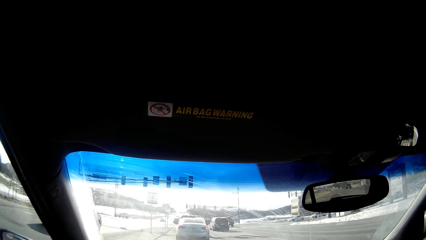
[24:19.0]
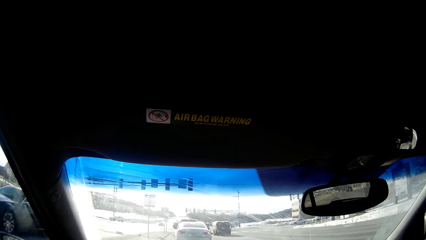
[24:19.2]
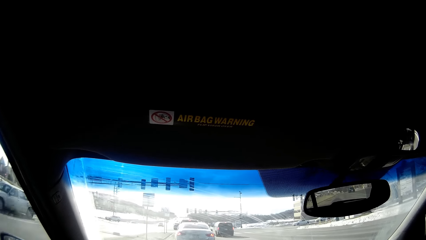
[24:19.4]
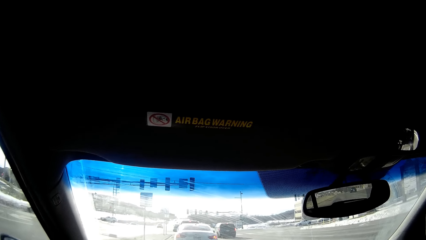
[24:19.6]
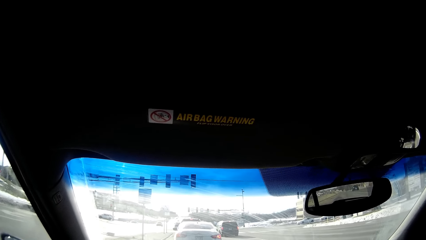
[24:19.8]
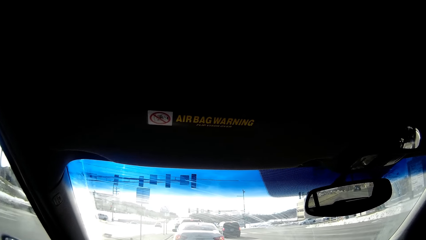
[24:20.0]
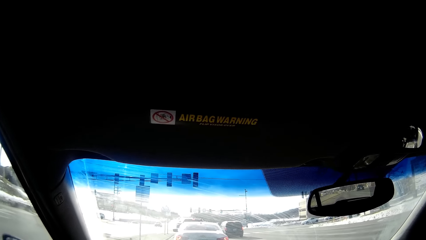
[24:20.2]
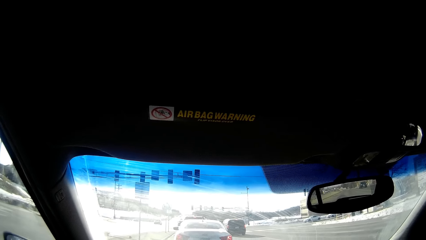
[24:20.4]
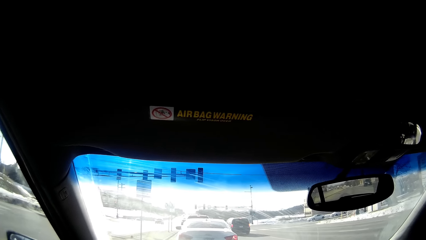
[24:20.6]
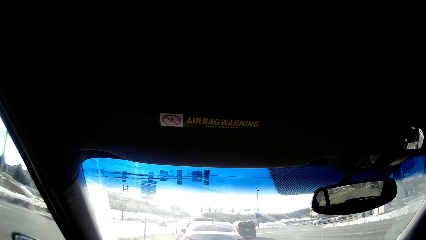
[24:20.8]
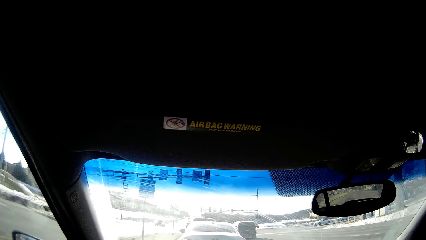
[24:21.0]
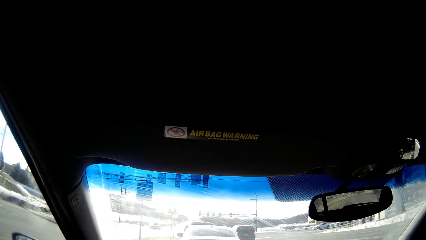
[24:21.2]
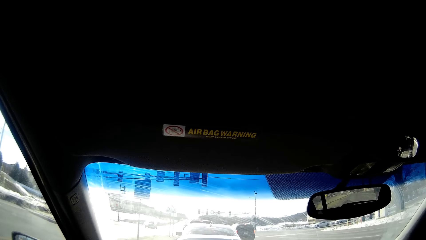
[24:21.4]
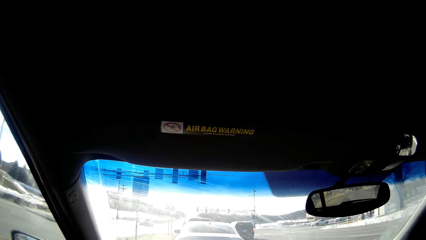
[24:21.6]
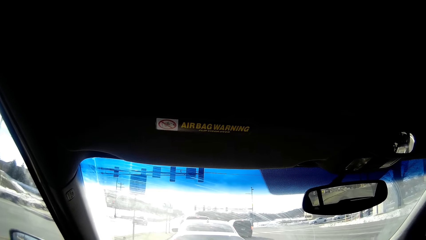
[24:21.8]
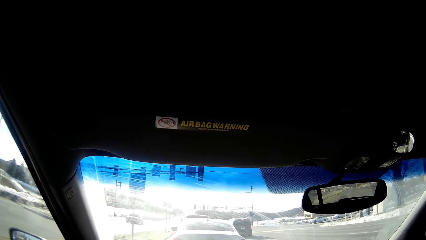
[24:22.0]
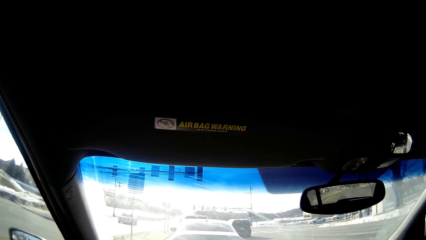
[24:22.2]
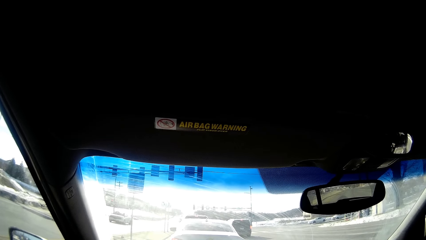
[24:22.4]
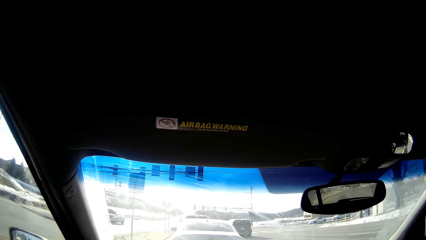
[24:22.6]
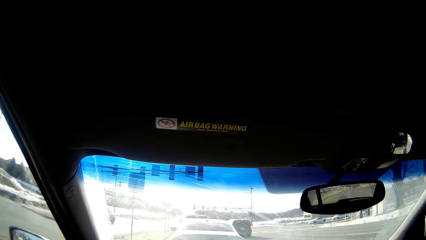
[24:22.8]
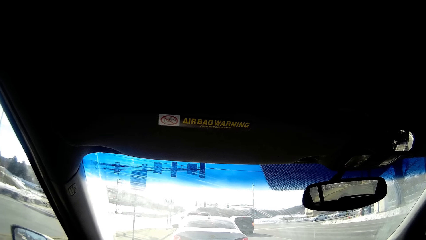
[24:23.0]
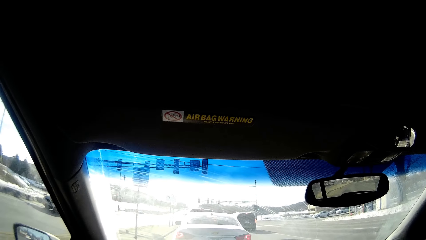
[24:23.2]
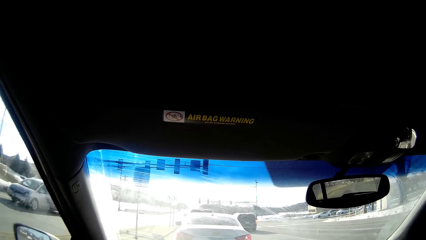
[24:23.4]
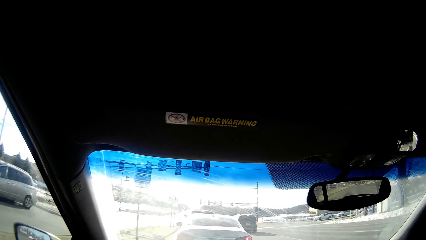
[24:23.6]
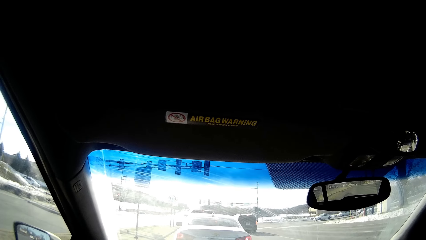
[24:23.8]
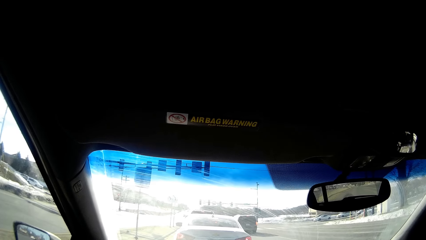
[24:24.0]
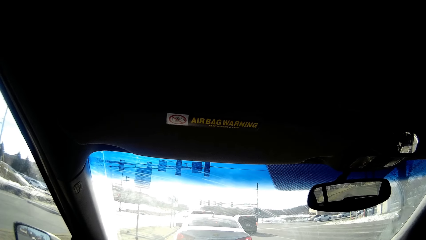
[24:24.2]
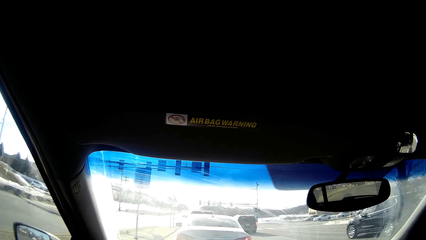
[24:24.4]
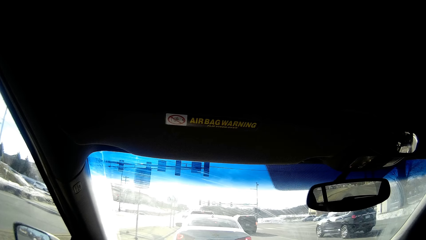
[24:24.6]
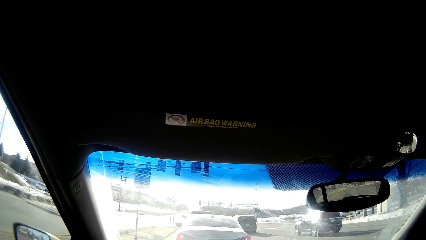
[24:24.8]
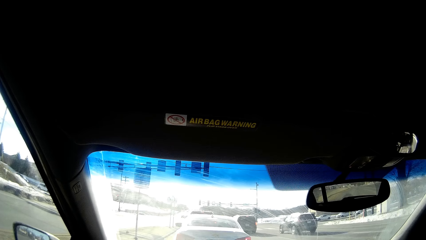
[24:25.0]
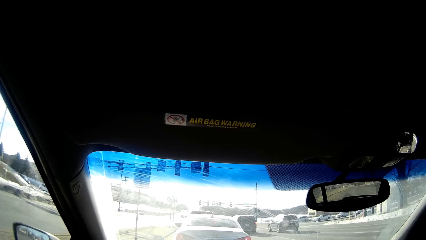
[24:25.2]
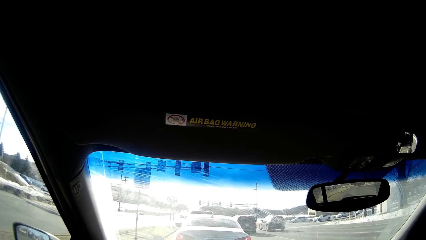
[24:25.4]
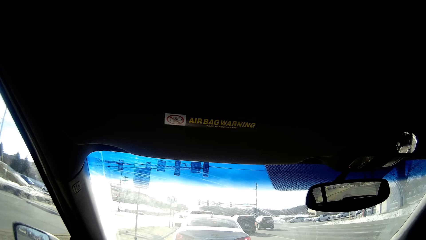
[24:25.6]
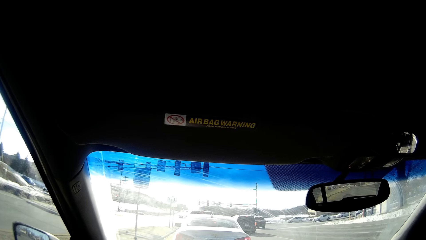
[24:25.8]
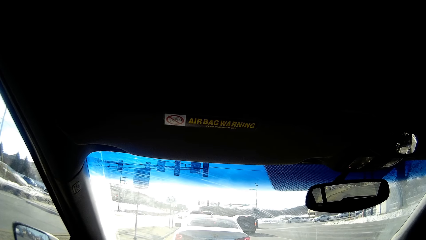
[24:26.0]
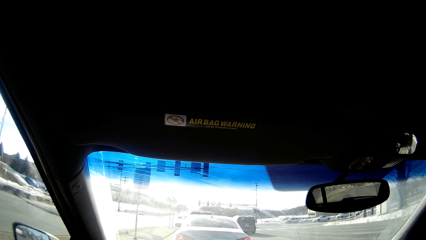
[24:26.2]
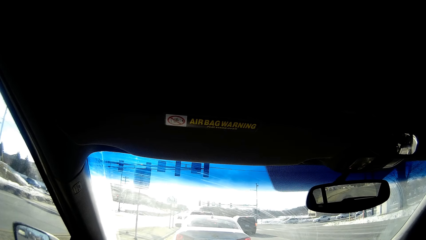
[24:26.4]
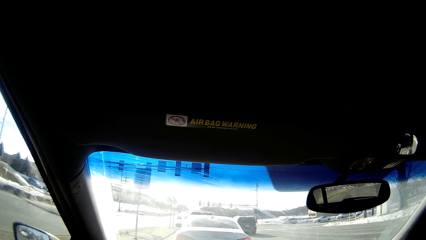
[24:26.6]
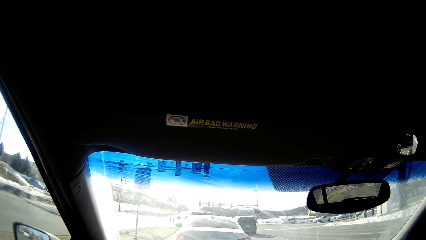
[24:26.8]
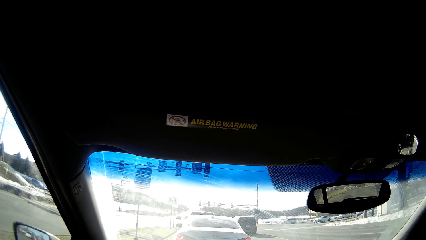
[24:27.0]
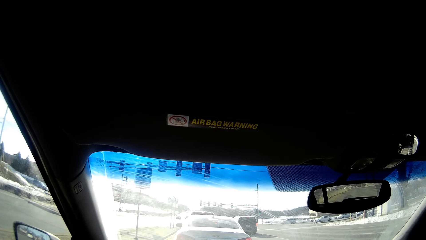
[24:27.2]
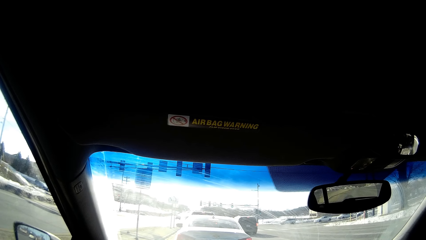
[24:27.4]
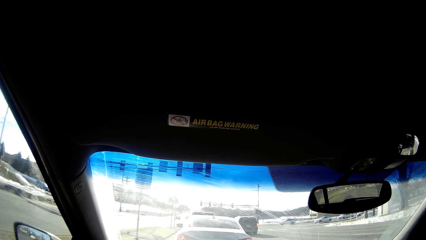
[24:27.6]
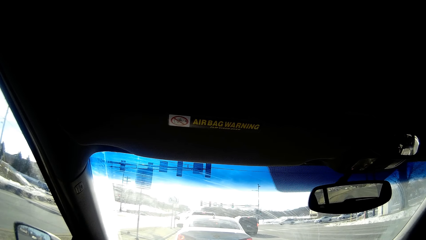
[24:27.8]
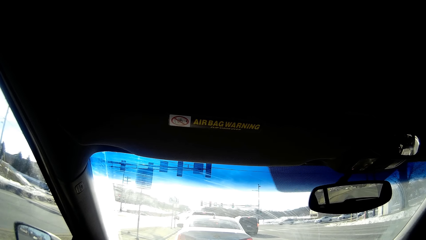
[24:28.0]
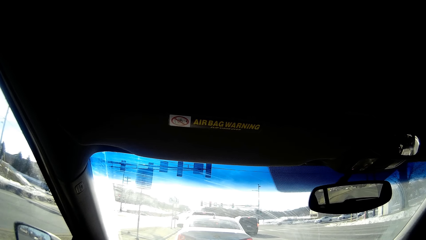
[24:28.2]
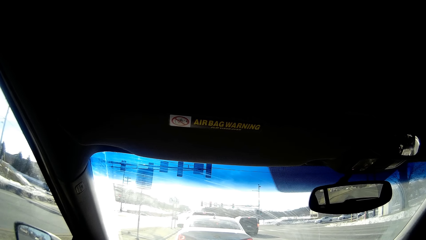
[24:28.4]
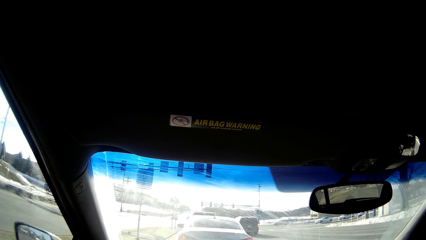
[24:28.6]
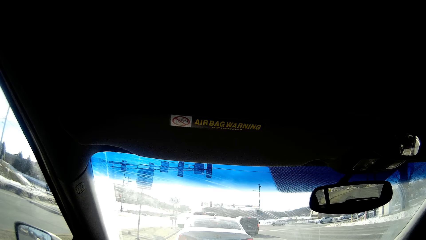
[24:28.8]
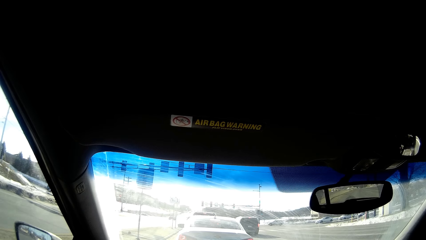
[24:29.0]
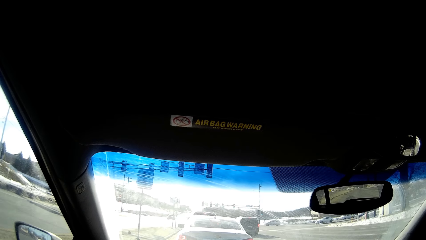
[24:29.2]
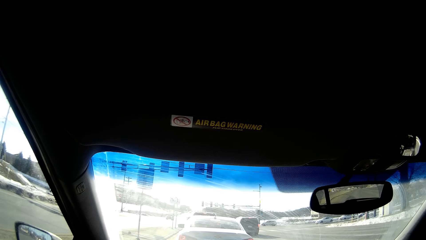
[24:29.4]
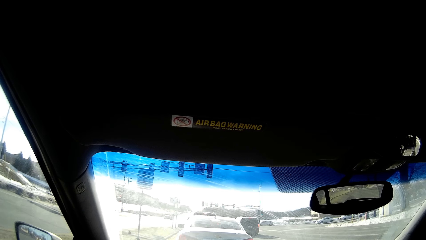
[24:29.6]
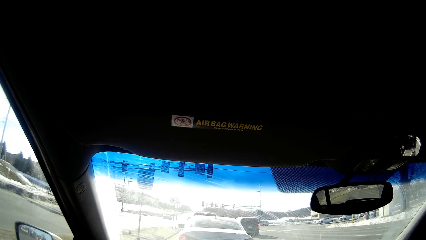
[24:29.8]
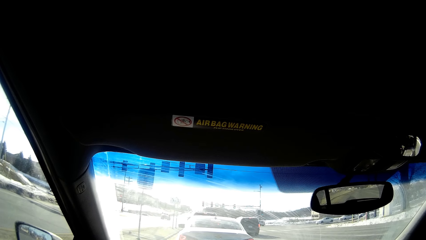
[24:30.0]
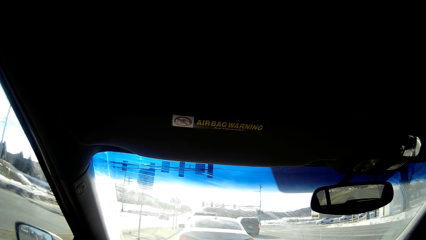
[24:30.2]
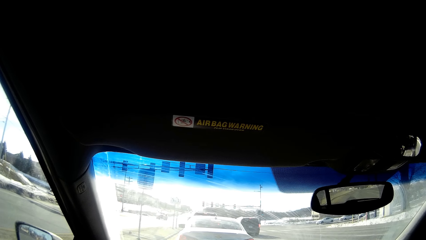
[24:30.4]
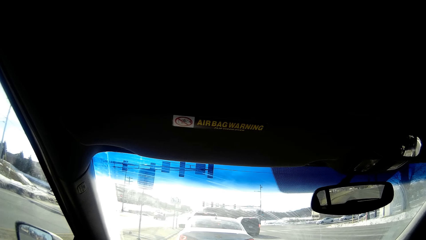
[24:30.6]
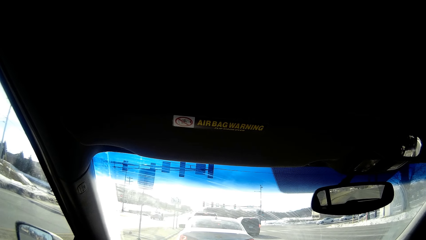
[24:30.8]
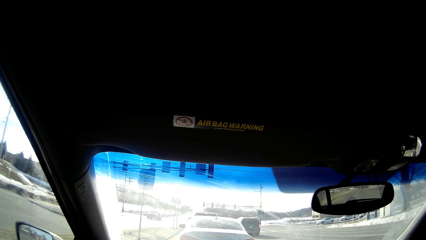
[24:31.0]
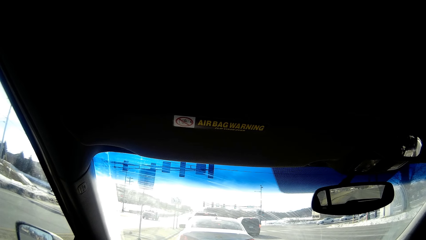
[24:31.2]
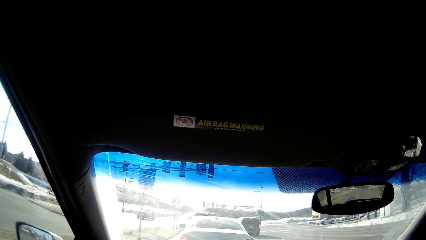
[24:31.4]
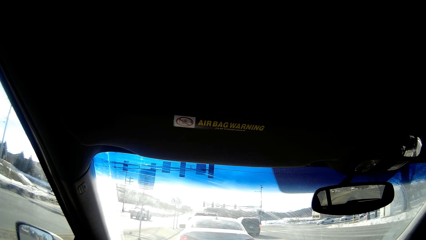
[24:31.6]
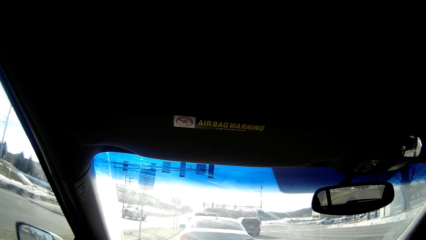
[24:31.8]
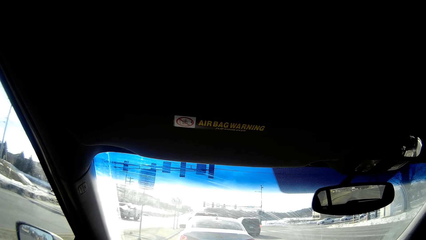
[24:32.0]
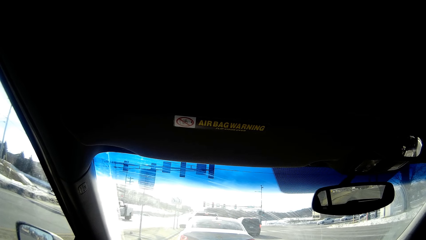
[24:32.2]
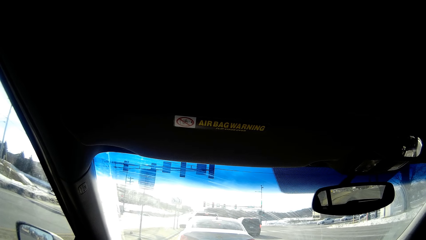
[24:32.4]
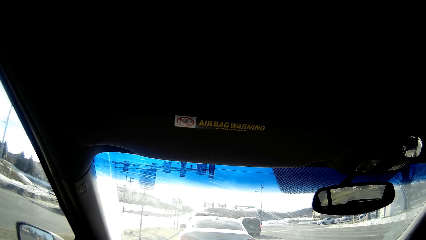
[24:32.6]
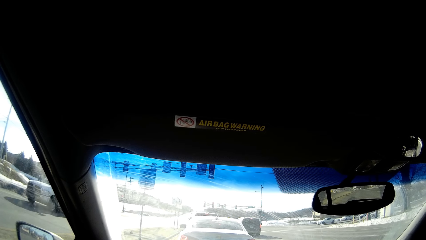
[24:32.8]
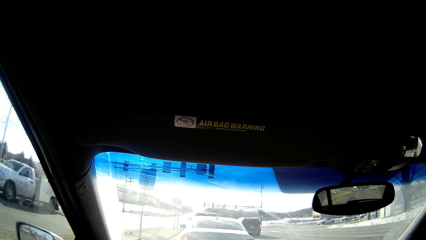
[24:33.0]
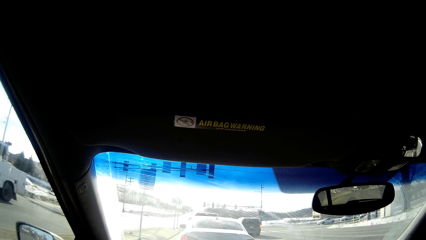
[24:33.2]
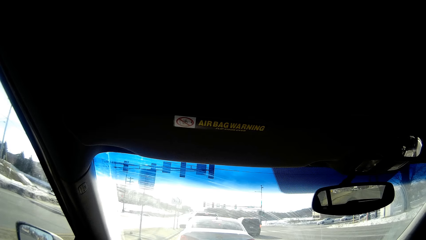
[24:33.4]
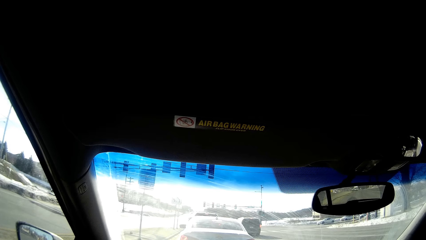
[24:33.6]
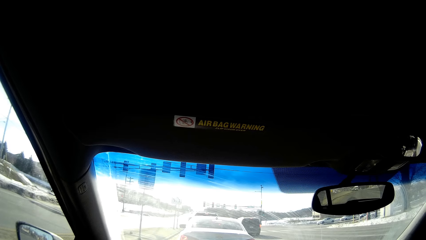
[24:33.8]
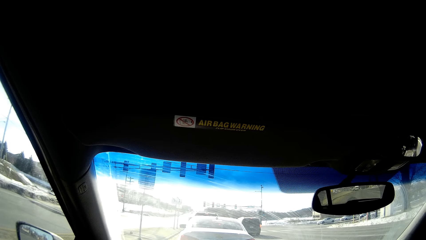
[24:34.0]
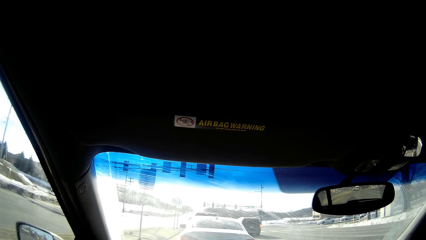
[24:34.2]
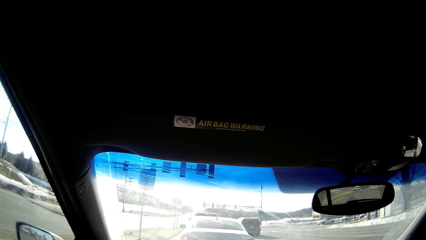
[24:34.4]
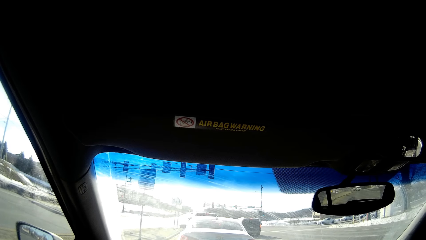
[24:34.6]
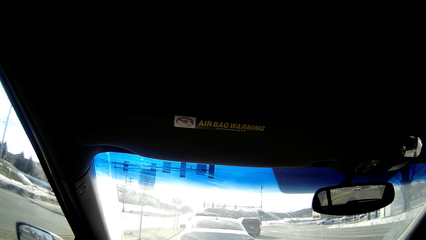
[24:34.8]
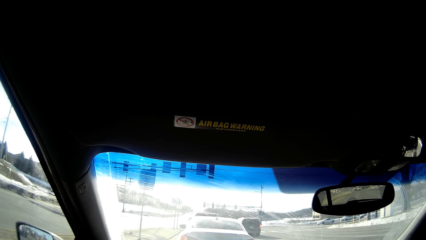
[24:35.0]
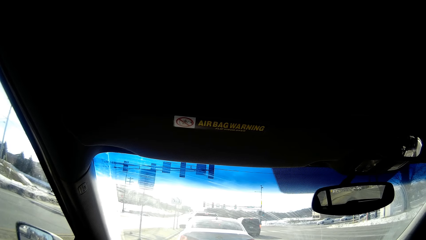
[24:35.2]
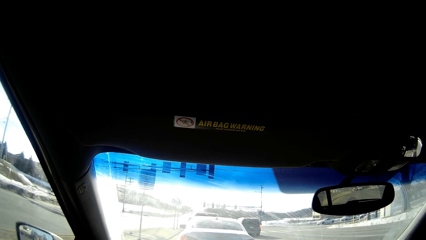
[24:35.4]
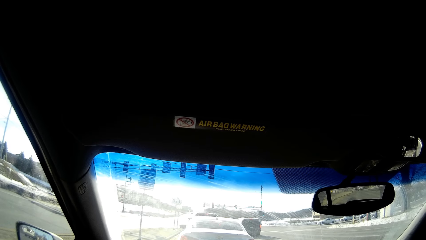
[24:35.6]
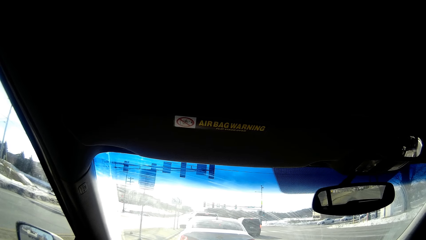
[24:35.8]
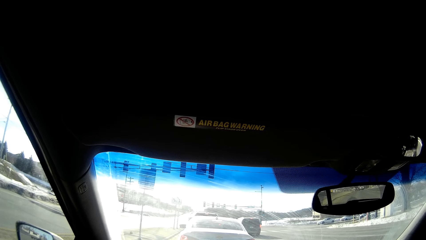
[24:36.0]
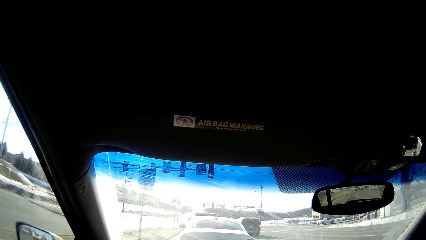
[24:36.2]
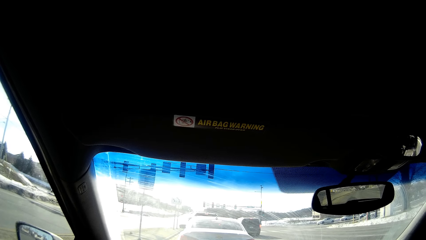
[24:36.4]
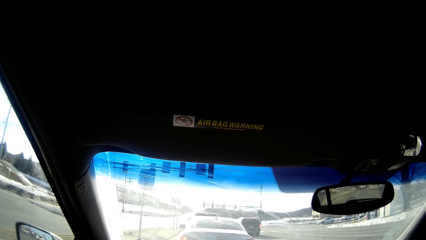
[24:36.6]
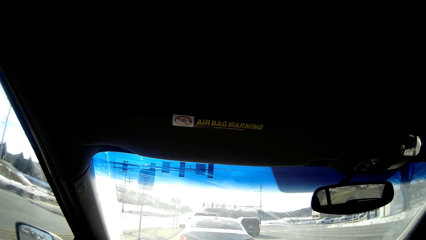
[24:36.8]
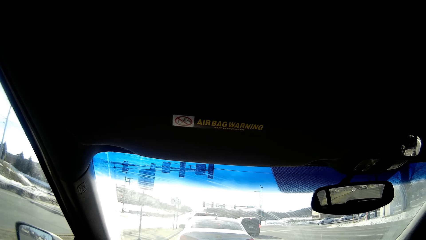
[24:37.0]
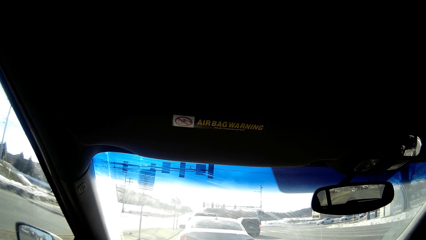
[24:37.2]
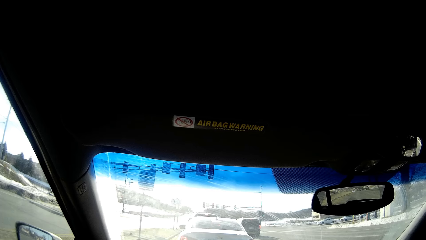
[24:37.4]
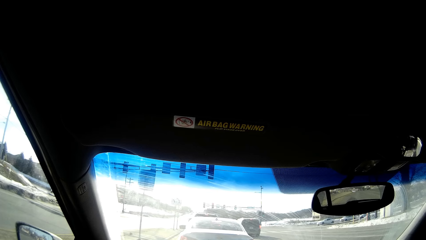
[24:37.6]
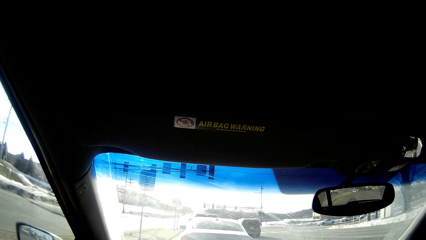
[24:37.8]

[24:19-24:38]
The camera wearer stops the car at the junction. They stare at the visor. They have stopped.
